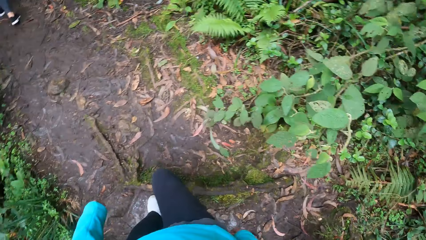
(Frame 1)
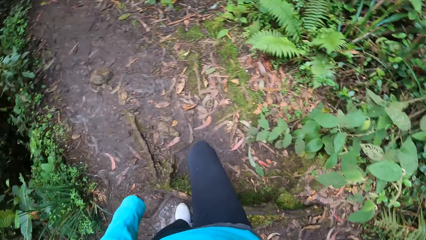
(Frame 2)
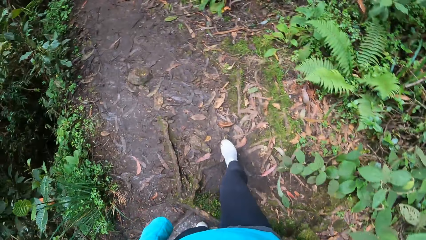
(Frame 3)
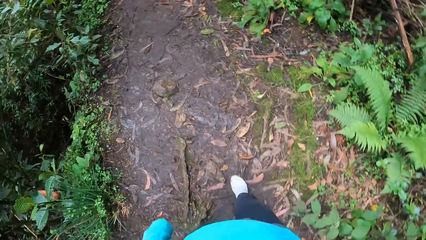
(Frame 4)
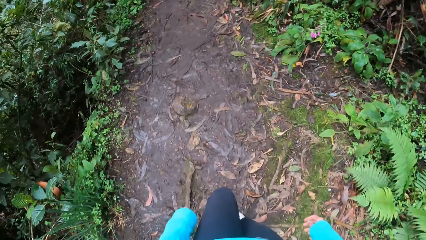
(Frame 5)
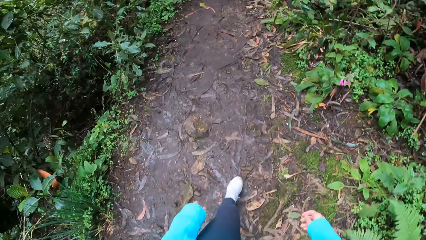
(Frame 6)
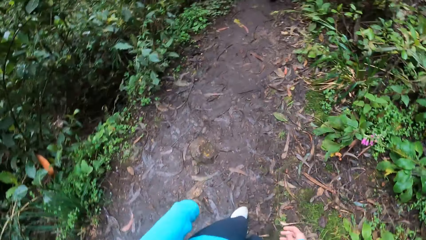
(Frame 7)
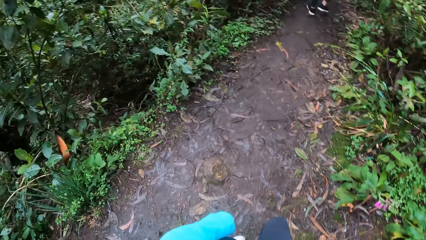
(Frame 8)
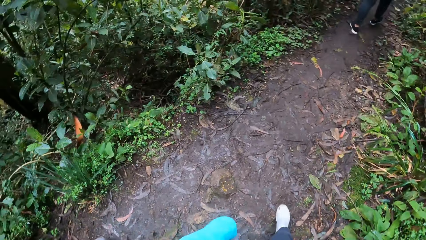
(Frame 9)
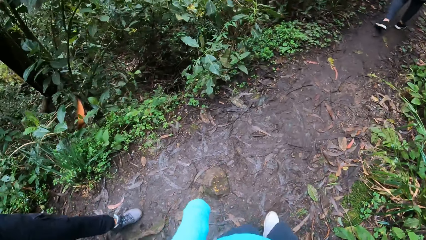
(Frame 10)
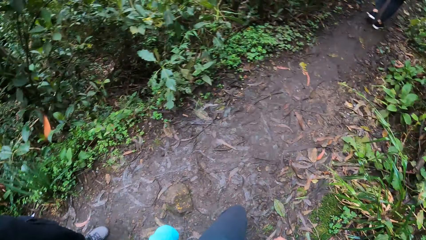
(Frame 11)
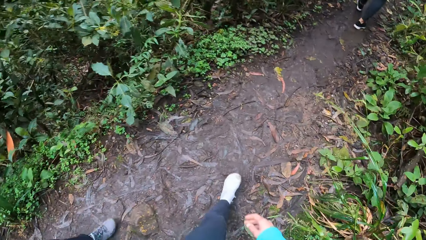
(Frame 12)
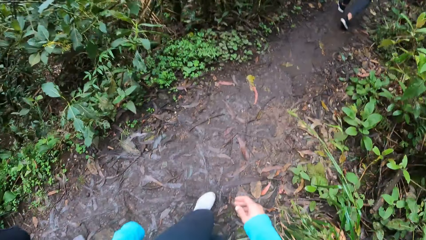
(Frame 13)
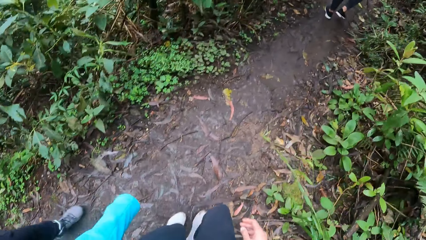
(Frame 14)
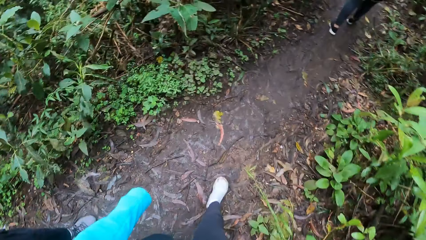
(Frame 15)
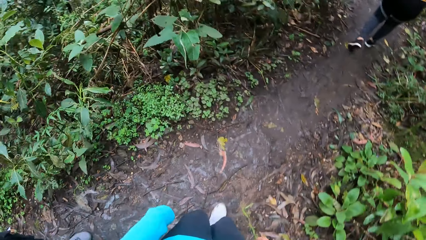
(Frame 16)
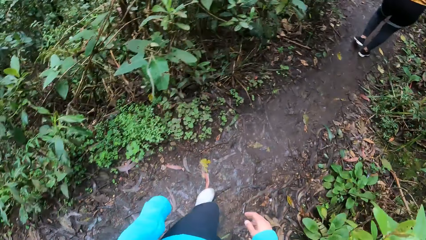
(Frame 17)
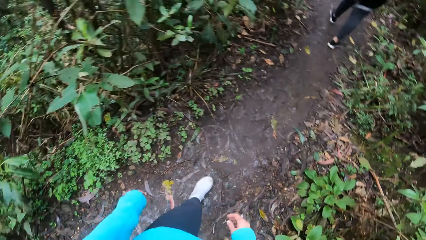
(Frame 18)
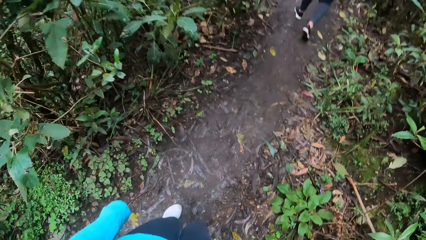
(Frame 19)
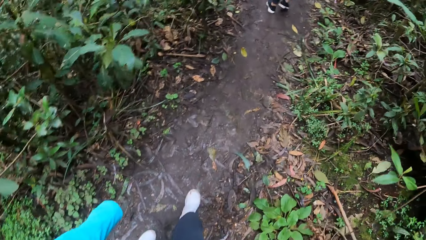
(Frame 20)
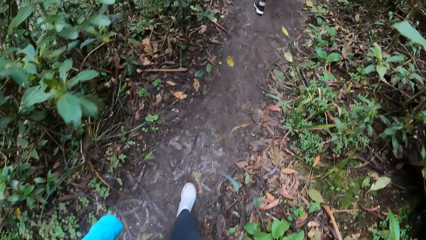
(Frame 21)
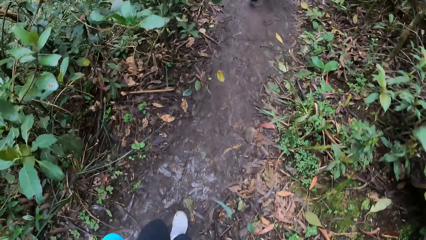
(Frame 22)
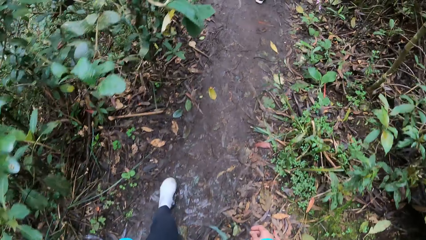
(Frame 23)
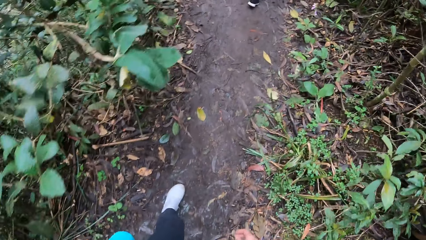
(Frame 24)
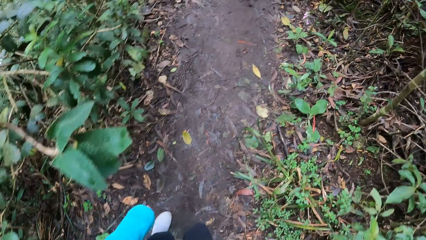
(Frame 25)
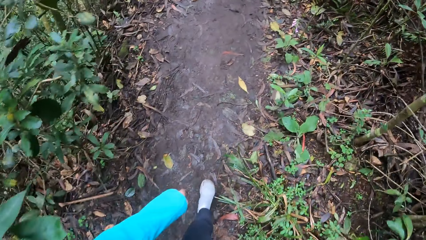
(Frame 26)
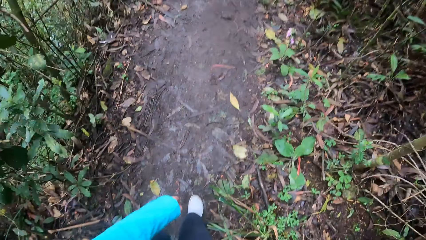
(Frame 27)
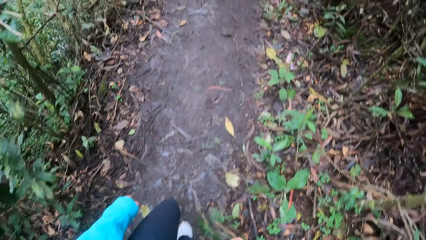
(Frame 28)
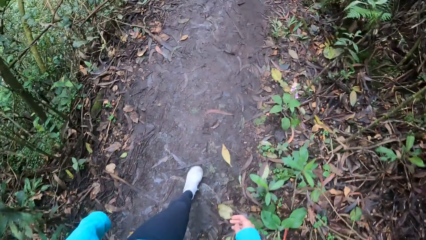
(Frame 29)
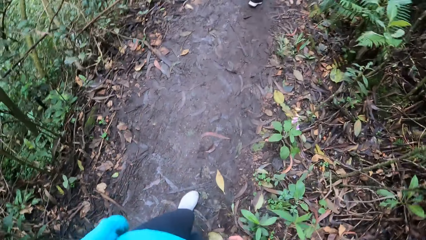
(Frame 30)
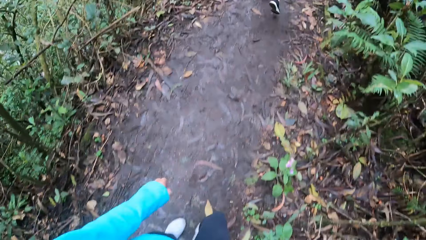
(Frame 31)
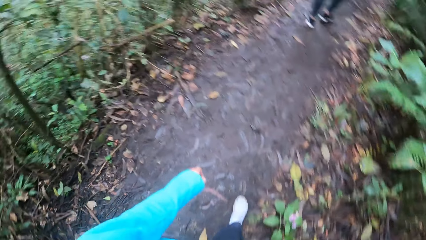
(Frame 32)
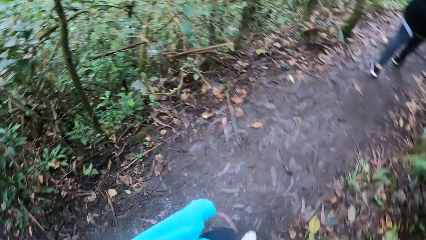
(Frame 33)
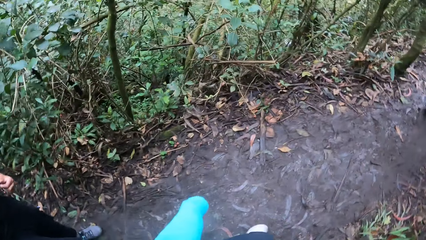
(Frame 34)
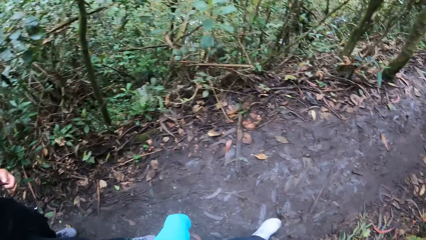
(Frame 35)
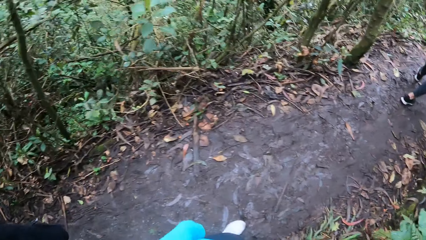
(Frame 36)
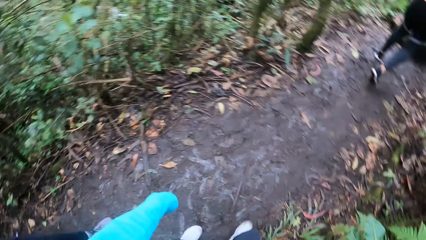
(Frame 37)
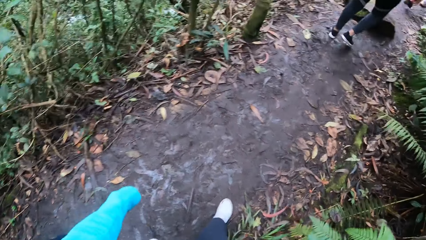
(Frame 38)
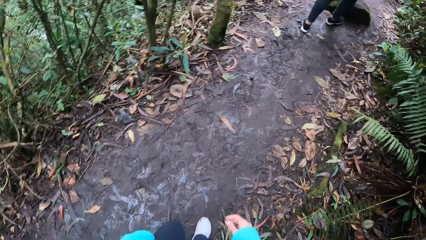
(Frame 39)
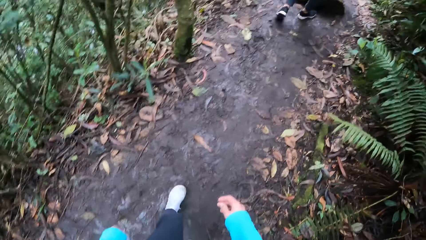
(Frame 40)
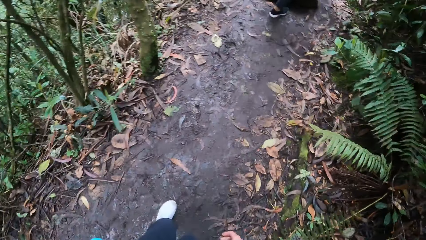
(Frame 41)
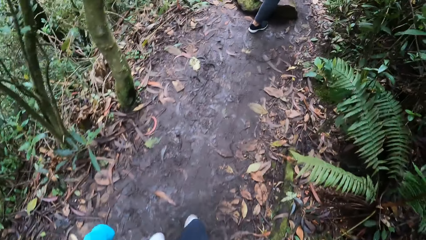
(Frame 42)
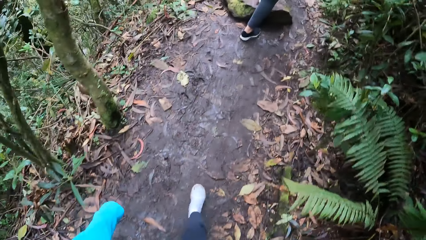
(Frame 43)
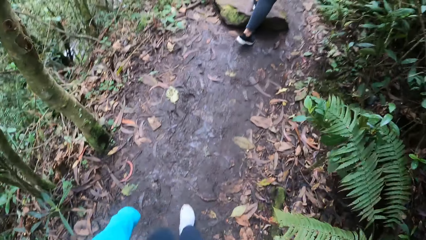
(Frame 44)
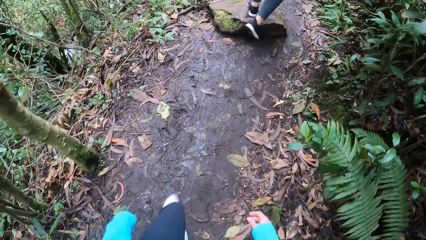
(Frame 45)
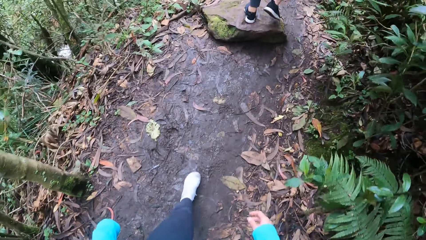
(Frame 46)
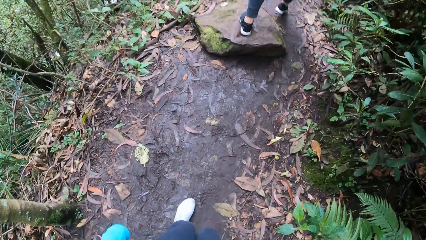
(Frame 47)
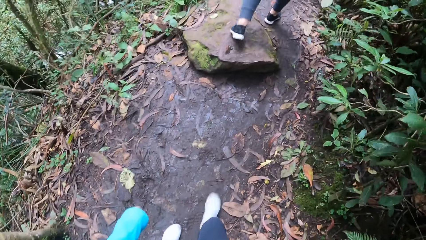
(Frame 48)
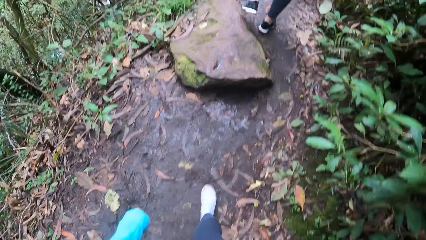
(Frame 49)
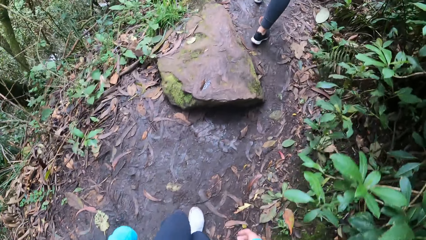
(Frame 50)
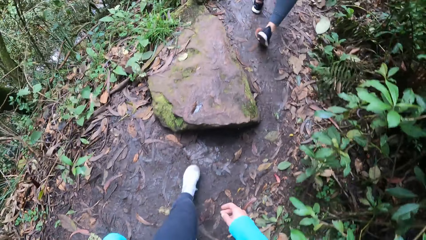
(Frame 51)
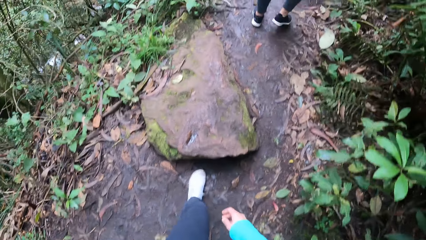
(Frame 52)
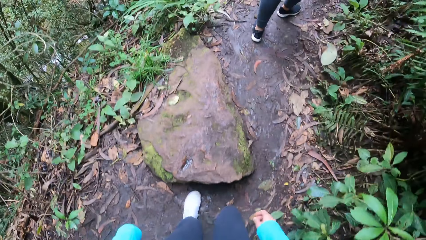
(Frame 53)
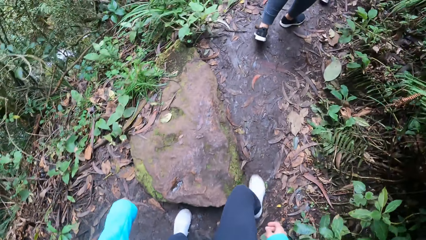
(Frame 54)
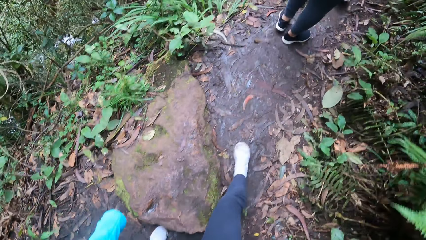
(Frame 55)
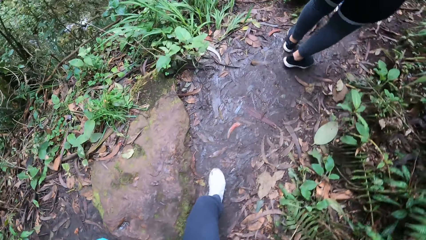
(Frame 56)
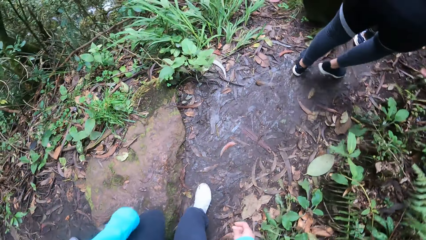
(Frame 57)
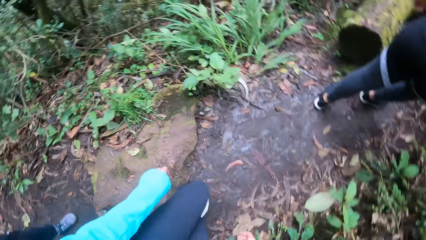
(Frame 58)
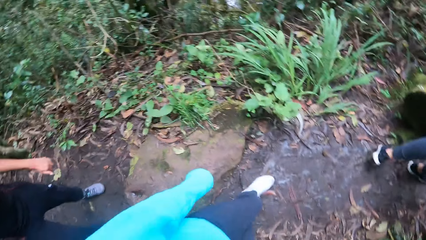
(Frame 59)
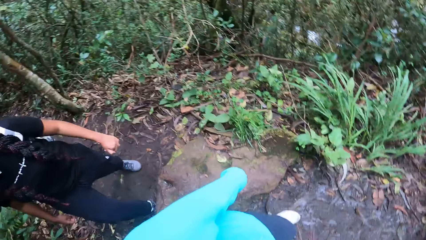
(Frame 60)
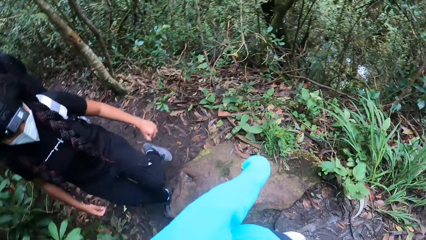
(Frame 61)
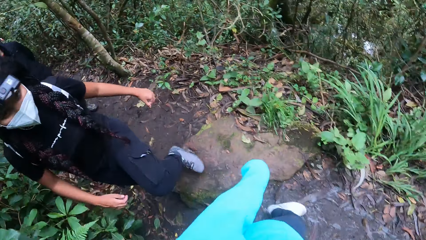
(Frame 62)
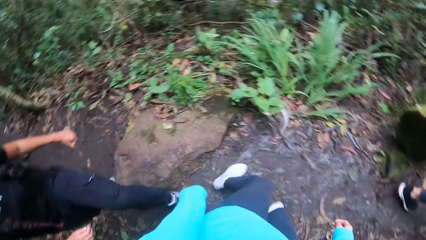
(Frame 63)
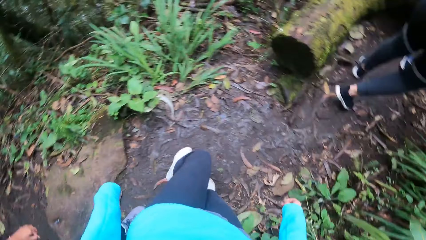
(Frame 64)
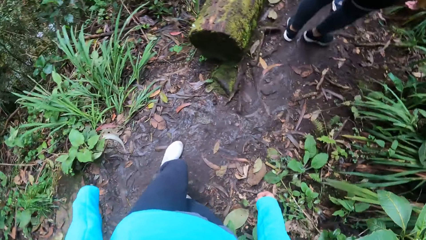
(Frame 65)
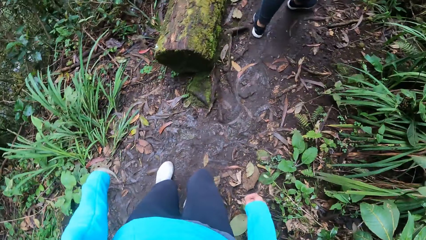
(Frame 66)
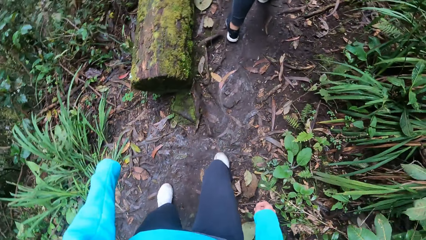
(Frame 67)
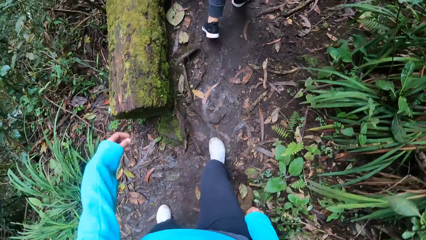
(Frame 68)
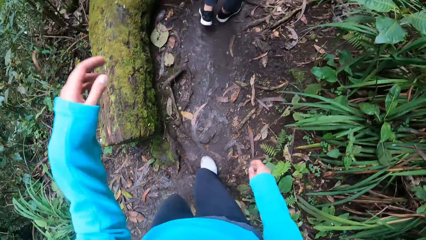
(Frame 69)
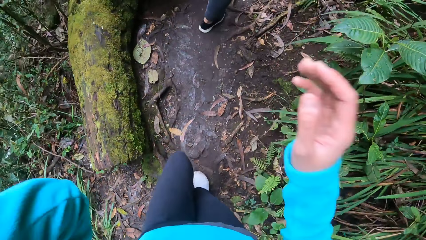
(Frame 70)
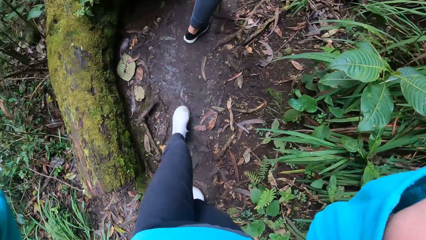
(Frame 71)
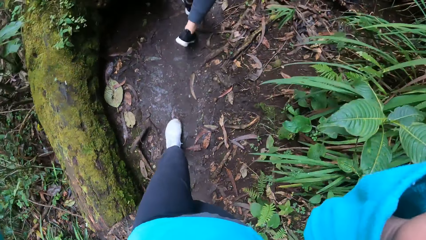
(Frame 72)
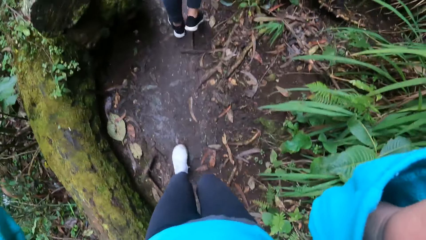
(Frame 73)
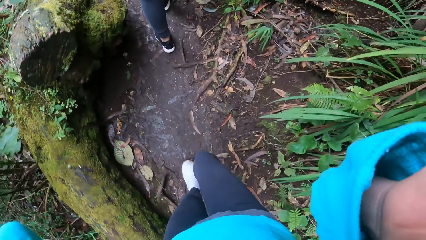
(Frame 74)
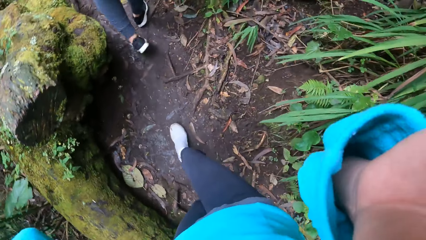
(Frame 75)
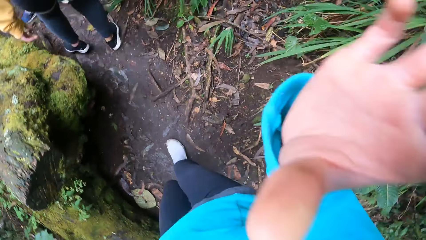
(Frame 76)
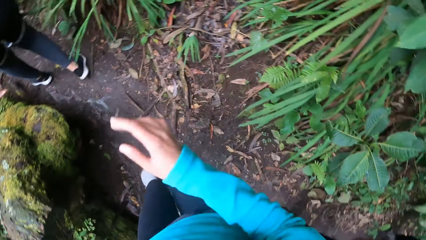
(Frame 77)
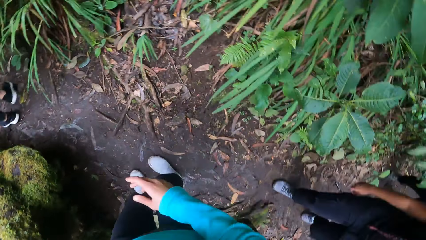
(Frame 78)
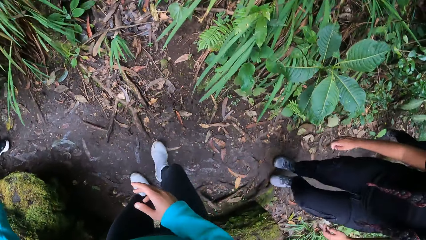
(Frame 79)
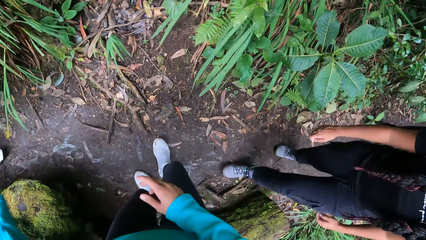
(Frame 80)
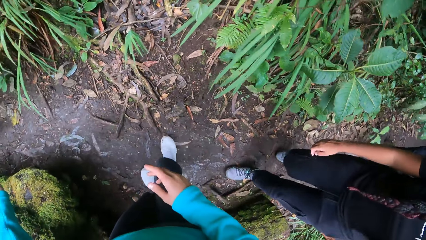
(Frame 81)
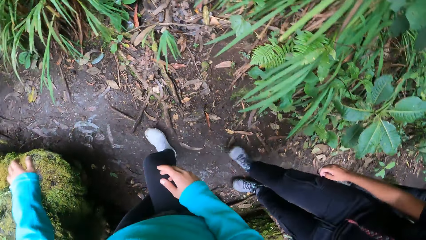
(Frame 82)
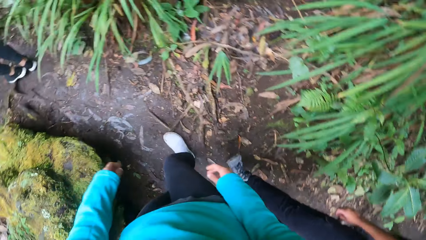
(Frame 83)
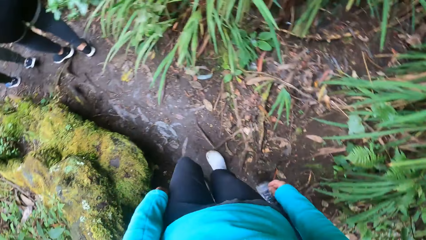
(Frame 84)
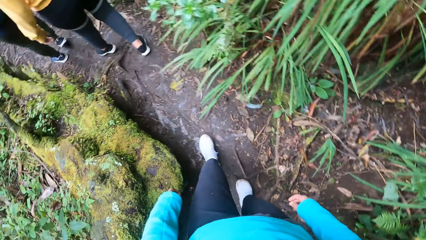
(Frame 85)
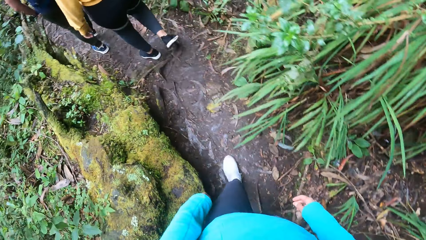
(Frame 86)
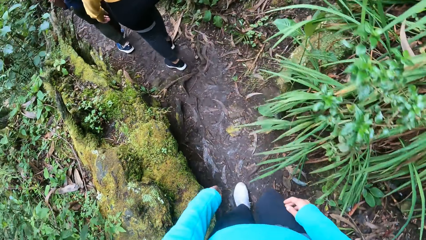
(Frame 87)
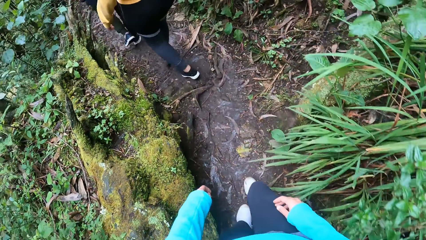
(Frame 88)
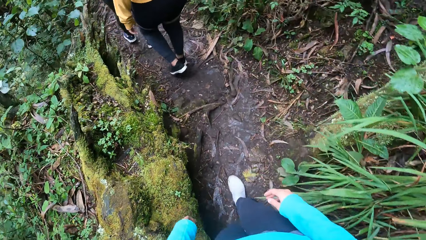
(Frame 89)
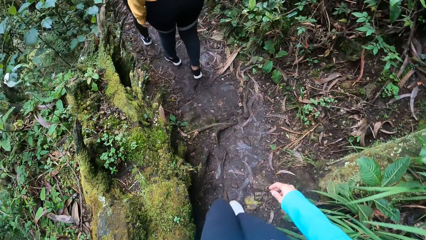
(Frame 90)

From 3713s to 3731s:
The camera wearer looks at the vegetation. She follows the pathway. She moves the left hand. She moves the right hand. She jumps over the rock. She looks back at a person. She adjusts the camera with her hands. She looks at the log along the pathway. She drops the hand off the camera.
